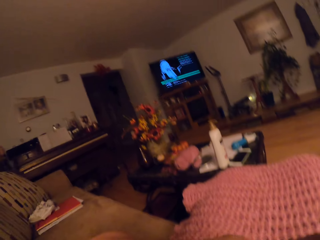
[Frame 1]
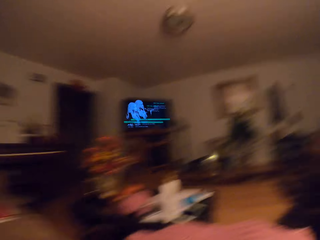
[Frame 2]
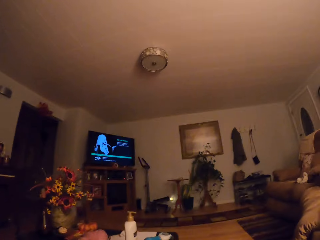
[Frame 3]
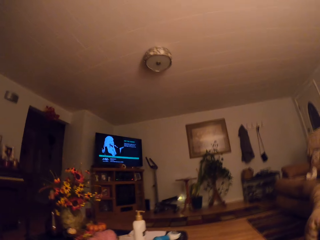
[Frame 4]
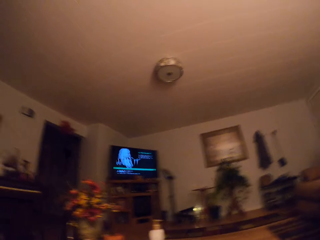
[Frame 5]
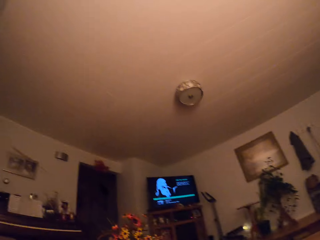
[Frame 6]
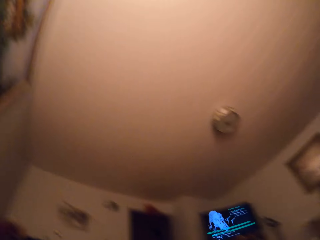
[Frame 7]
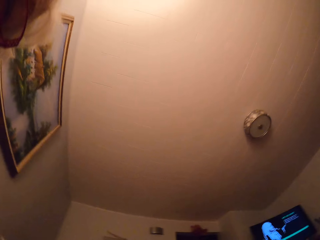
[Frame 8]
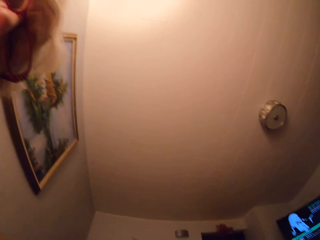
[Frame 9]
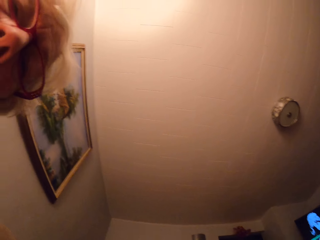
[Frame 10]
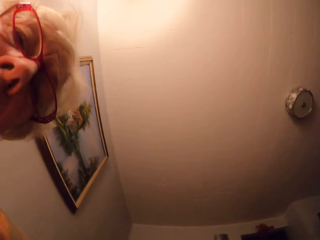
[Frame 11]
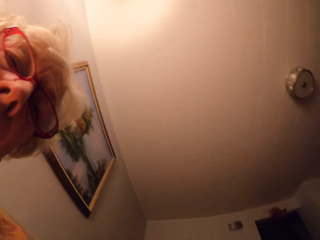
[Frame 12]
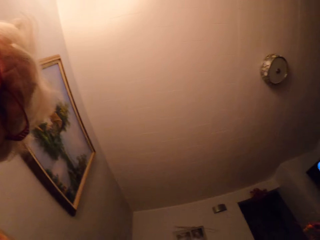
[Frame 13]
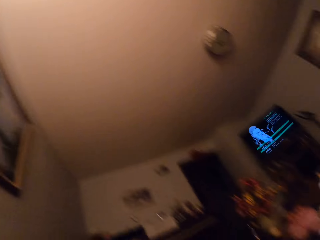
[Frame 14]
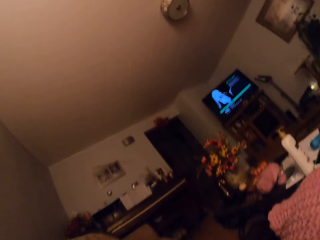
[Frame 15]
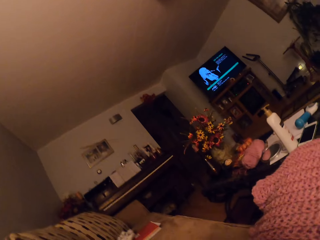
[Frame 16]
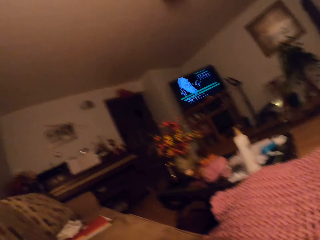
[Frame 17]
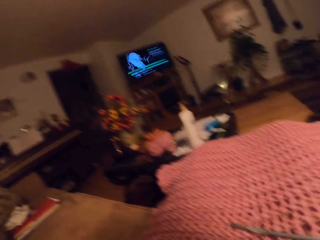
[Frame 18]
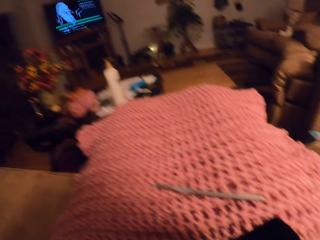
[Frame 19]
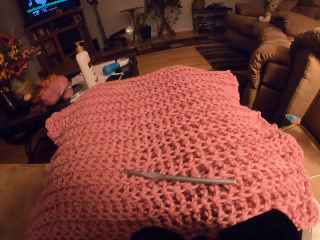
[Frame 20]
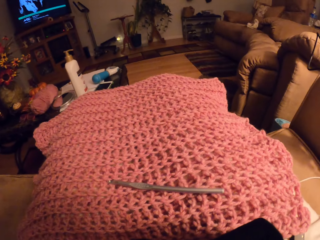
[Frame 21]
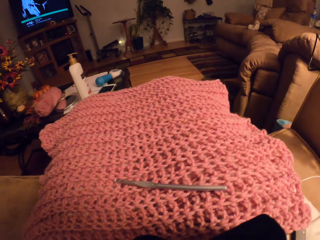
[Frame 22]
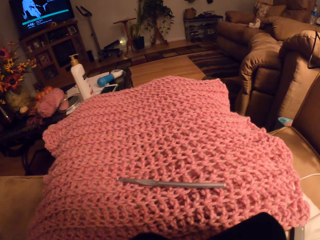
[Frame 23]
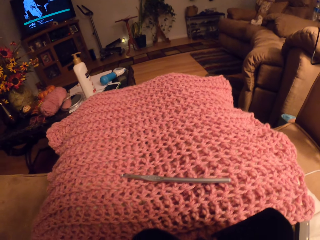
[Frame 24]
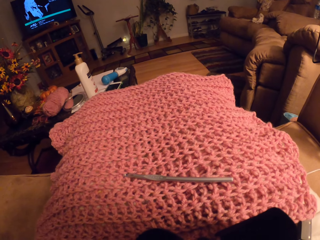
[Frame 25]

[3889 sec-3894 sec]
A woman appears in the room. She disappears in the room.
